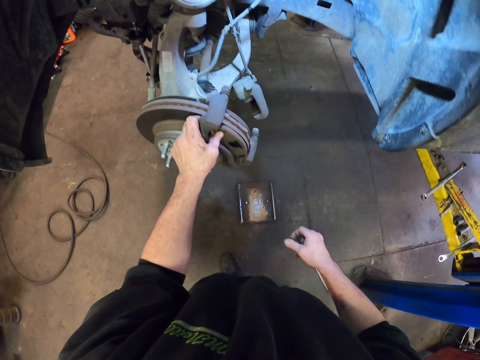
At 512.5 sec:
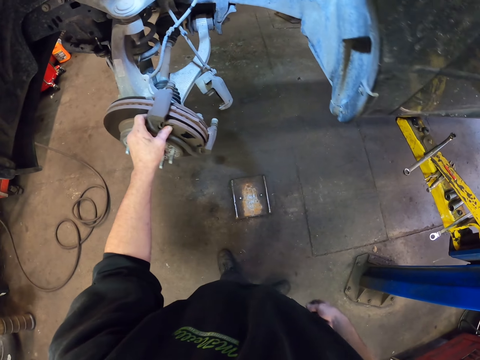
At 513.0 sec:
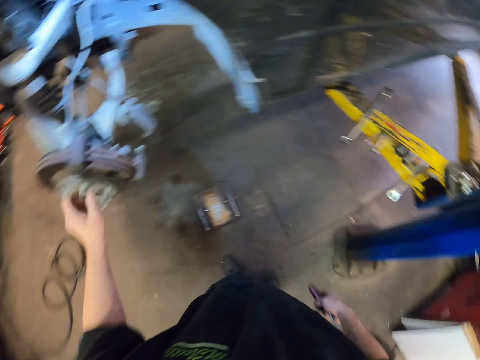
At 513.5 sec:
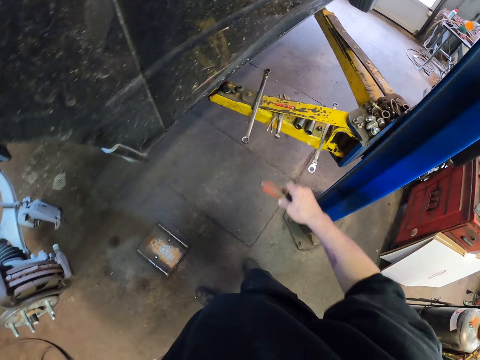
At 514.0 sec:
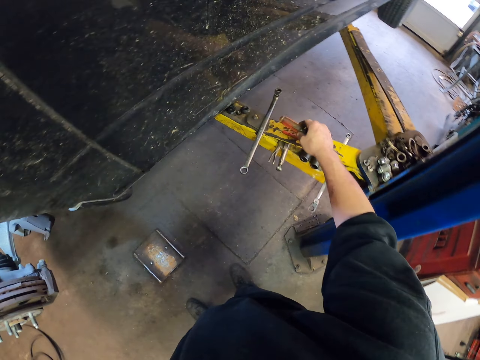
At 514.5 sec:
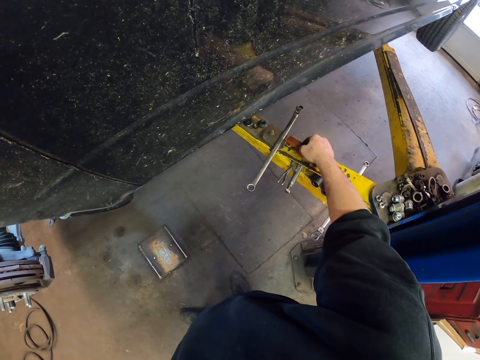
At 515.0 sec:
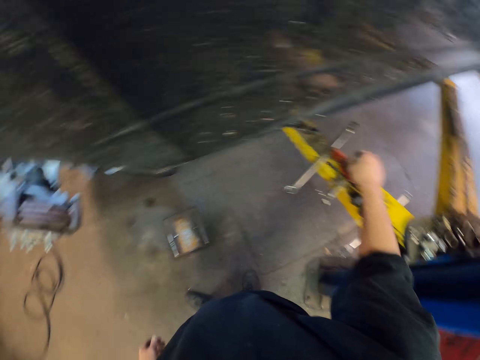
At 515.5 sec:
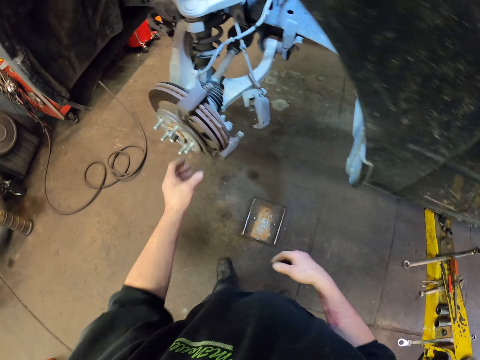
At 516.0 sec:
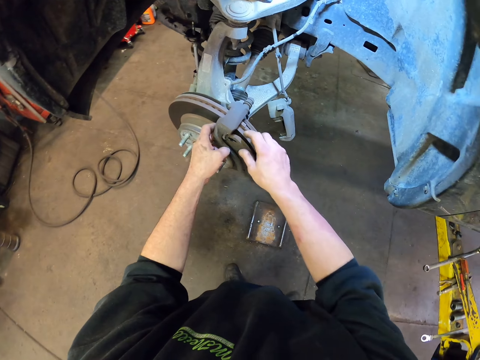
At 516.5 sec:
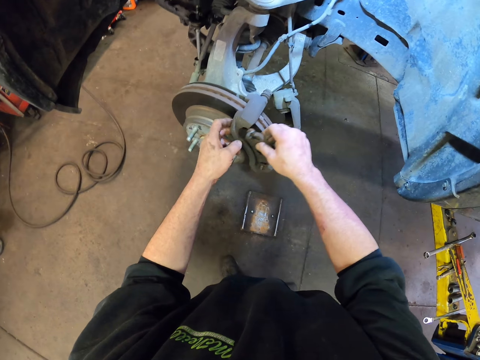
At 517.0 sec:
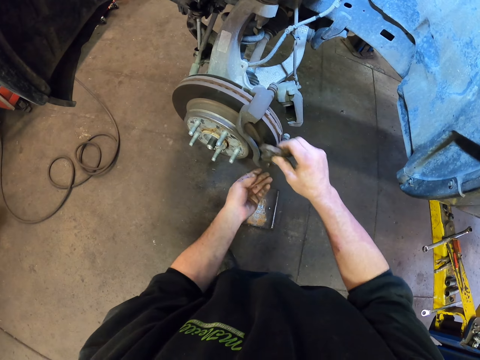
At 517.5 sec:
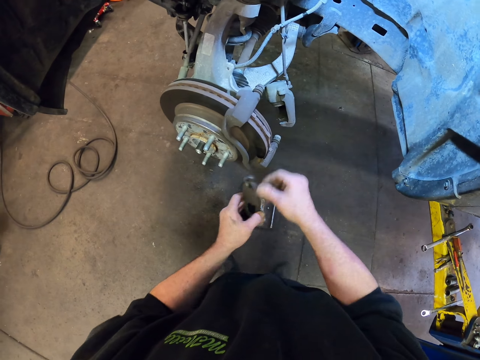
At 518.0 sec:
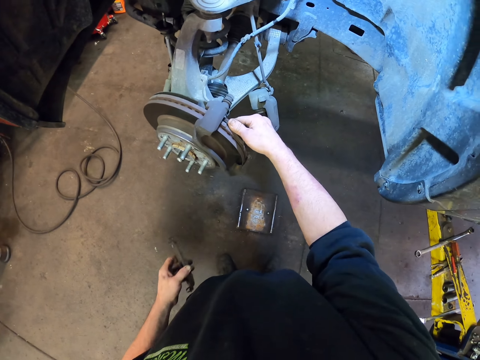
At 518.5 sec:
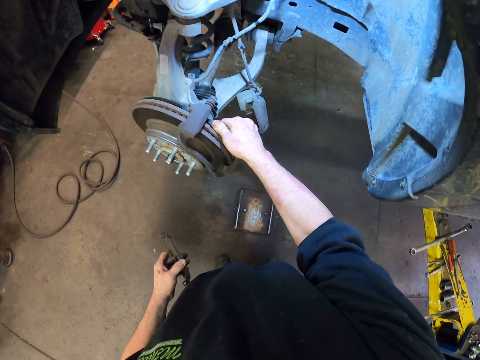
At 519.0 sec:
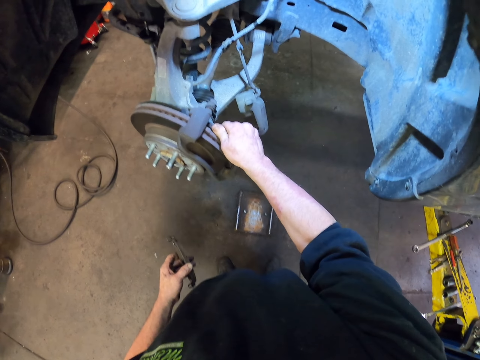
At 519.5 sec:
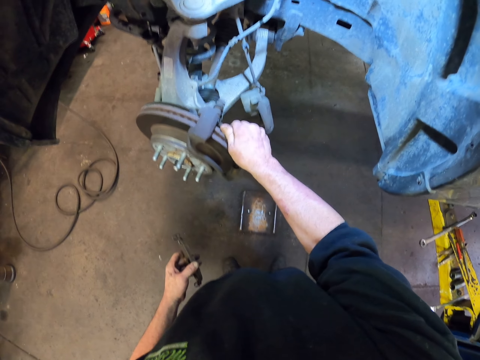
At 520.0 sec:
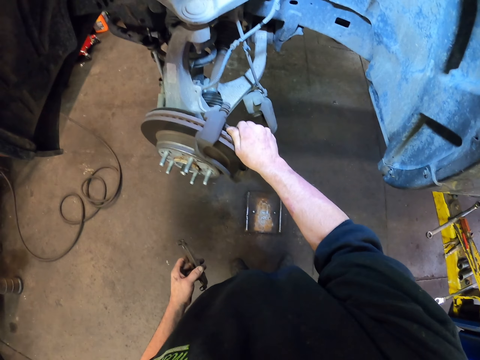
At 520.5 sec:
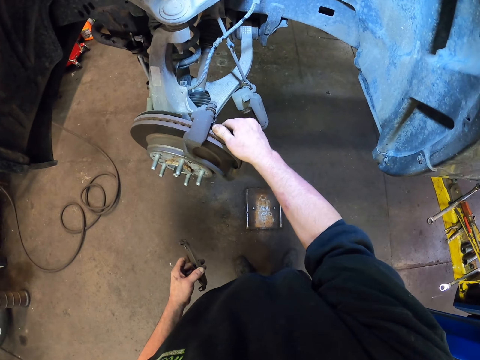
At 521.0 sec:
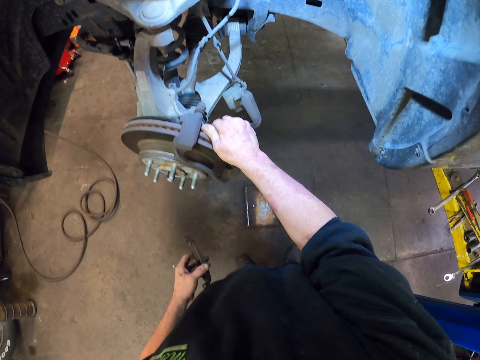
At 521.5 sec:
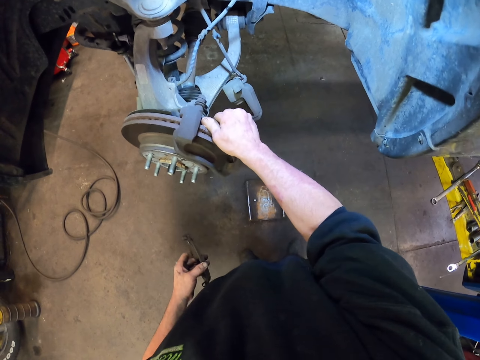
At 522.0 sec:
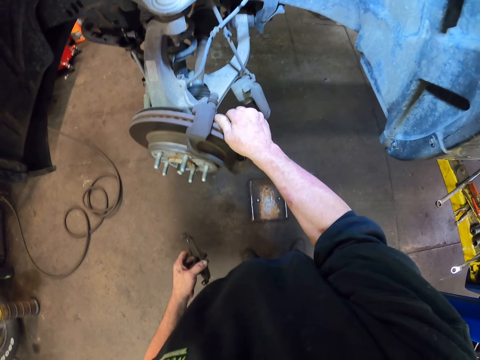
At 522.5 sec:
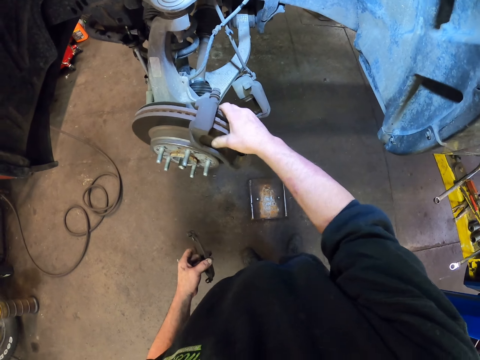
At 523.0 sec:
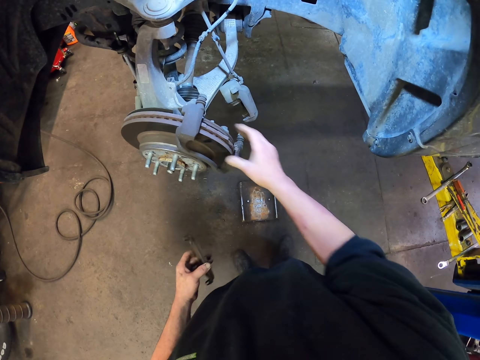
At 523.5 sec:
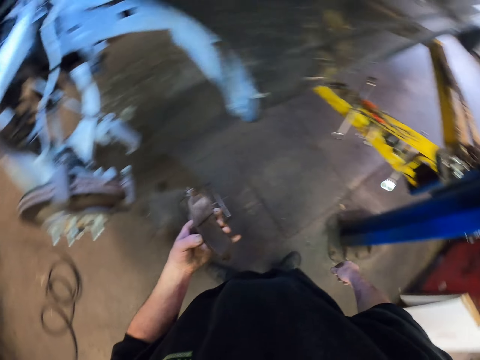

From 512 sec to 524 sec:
The camera wearer puts the screwdriver on the crane. They open the wheel sidewall. They remove something from the wheel holder.

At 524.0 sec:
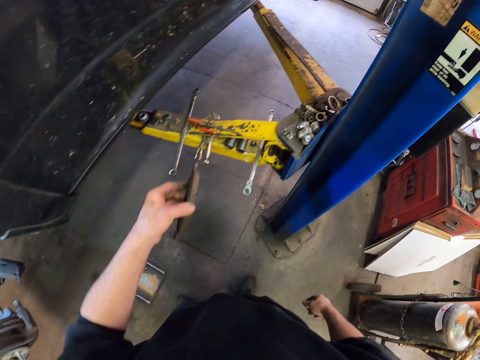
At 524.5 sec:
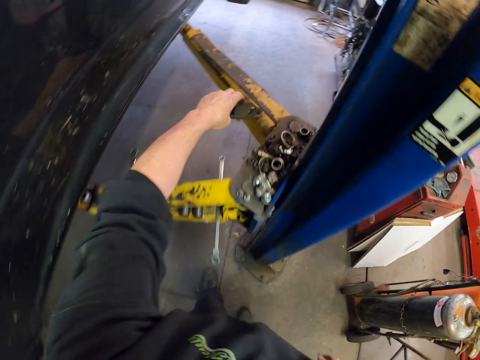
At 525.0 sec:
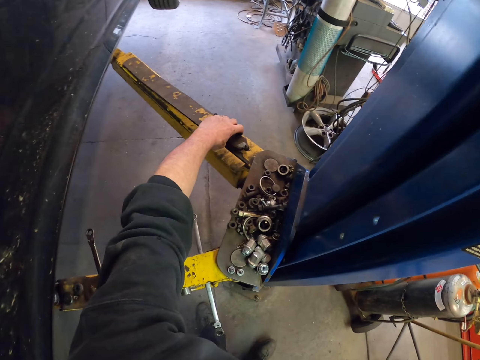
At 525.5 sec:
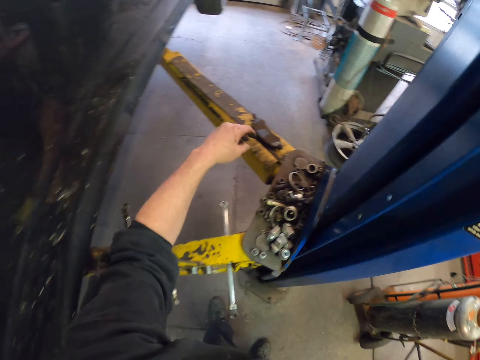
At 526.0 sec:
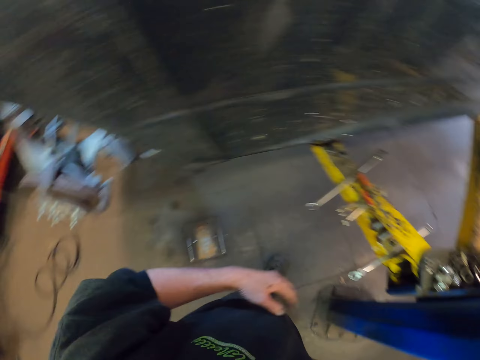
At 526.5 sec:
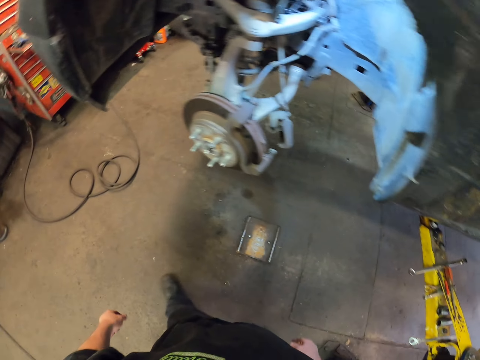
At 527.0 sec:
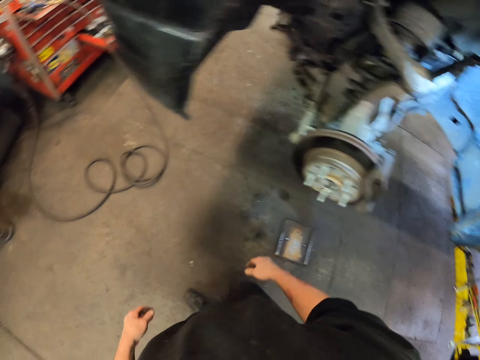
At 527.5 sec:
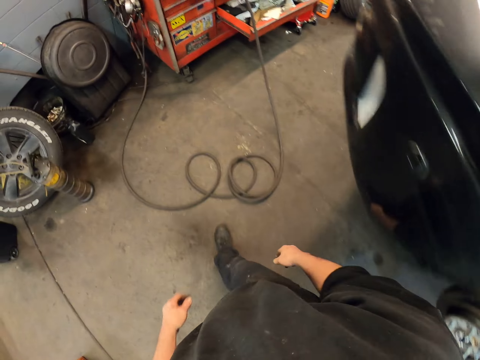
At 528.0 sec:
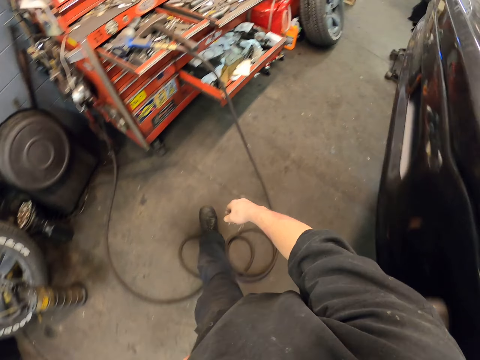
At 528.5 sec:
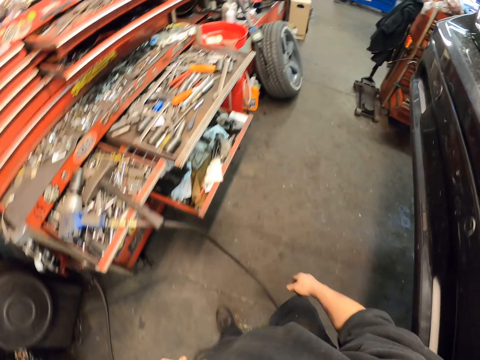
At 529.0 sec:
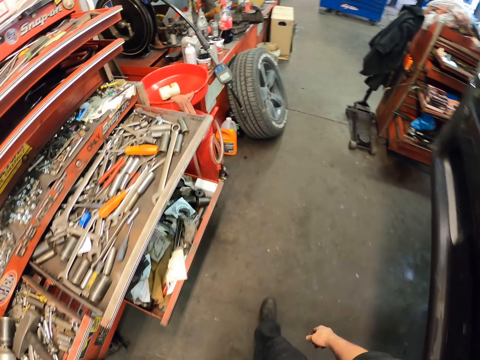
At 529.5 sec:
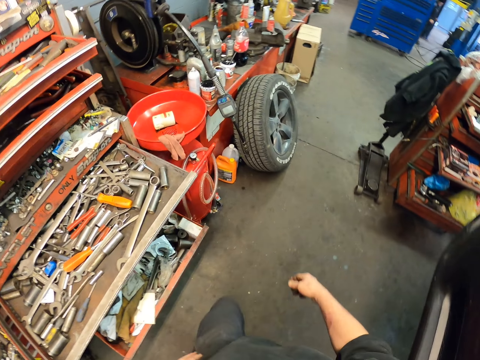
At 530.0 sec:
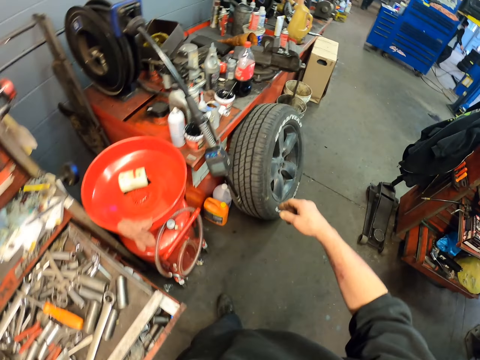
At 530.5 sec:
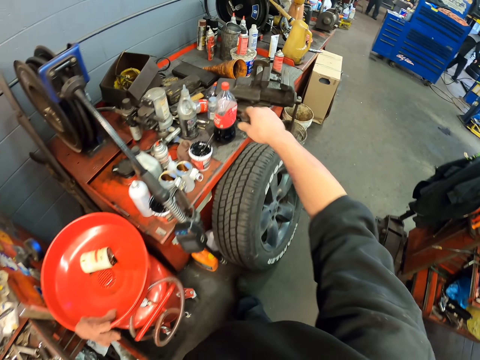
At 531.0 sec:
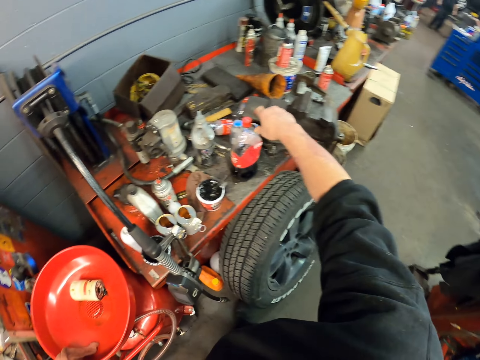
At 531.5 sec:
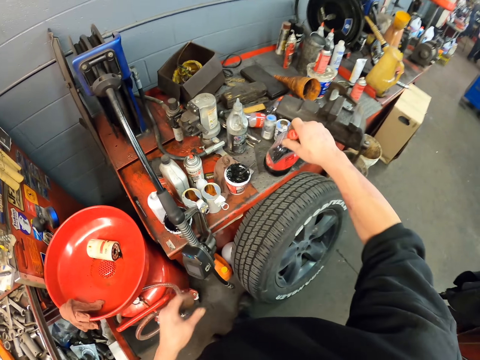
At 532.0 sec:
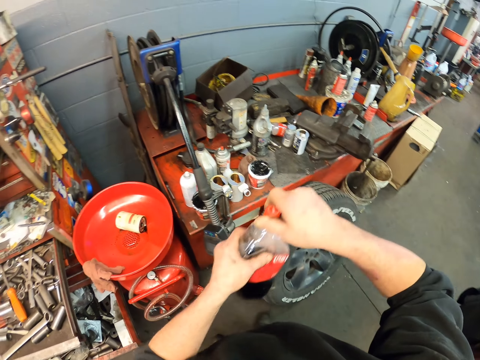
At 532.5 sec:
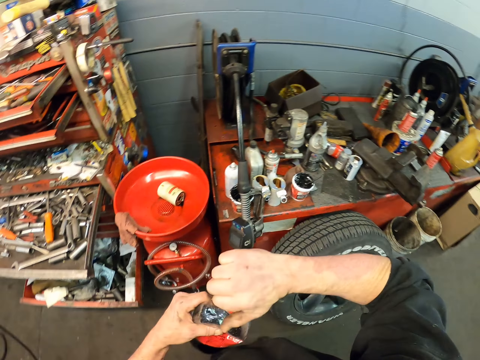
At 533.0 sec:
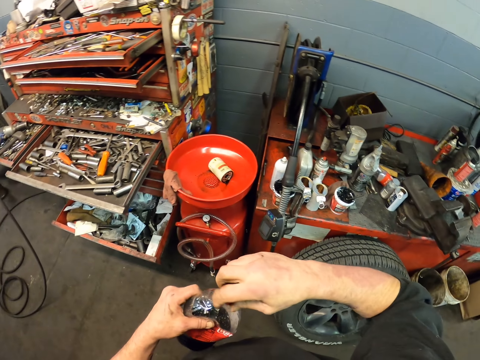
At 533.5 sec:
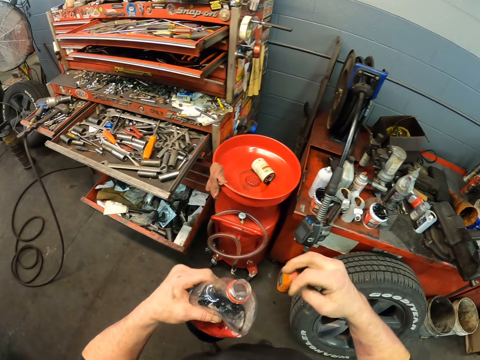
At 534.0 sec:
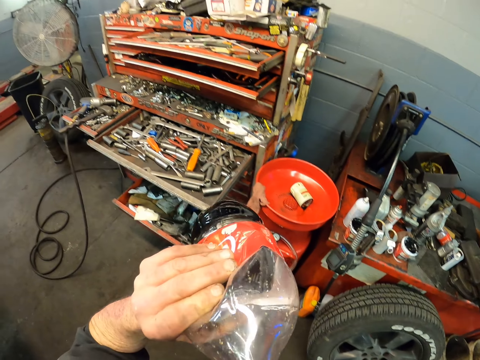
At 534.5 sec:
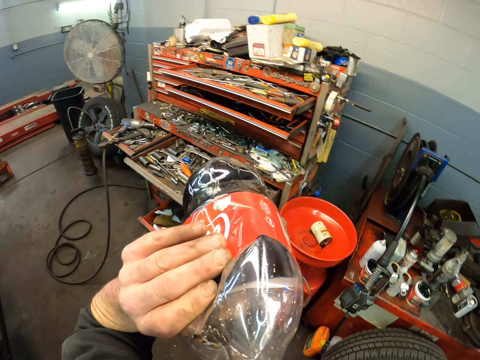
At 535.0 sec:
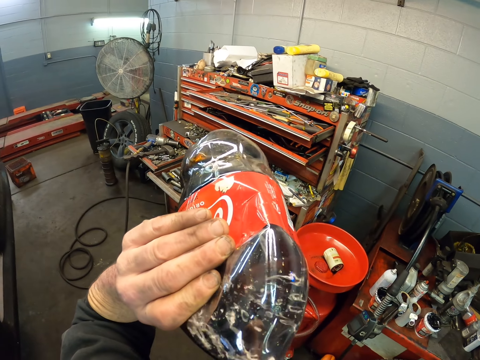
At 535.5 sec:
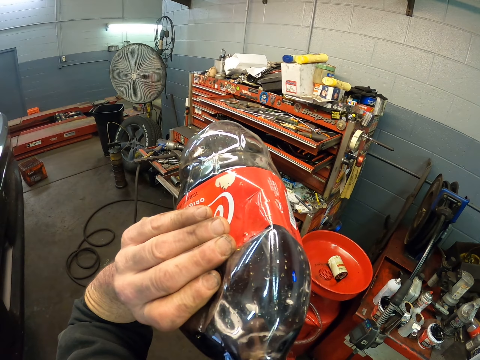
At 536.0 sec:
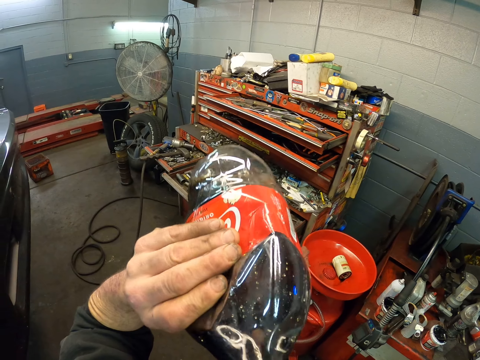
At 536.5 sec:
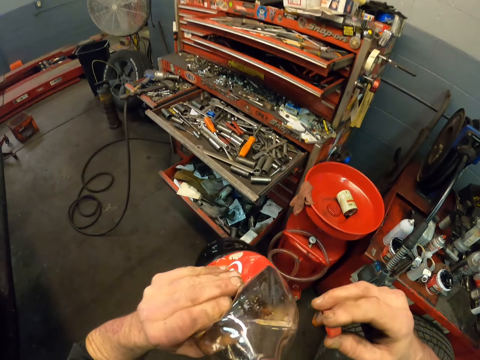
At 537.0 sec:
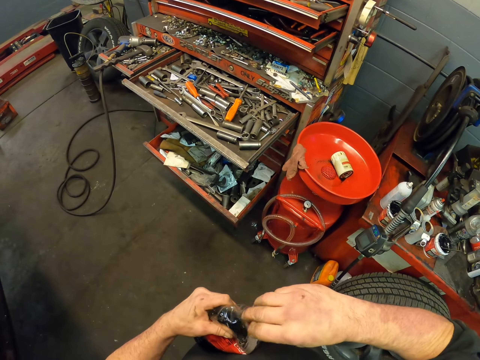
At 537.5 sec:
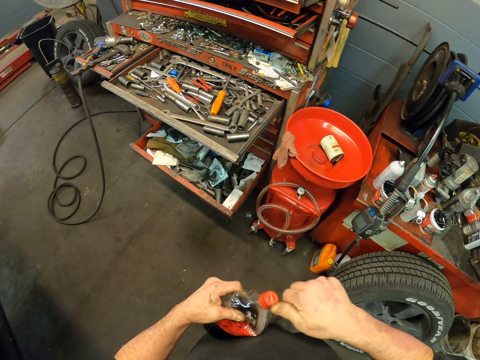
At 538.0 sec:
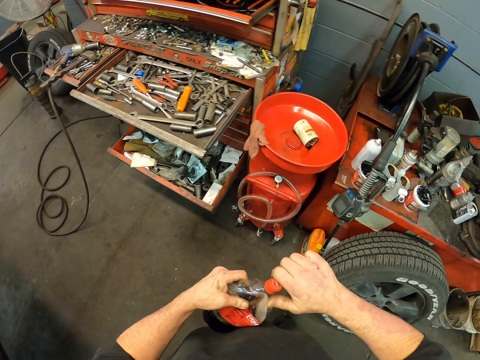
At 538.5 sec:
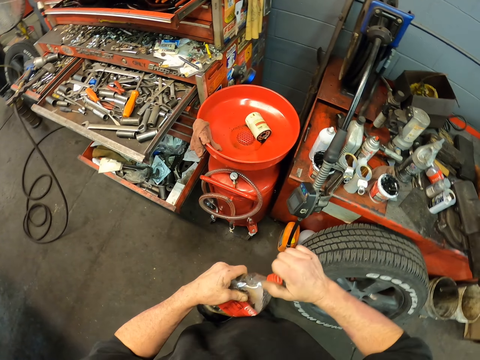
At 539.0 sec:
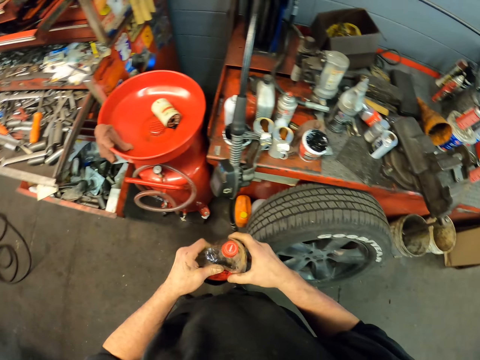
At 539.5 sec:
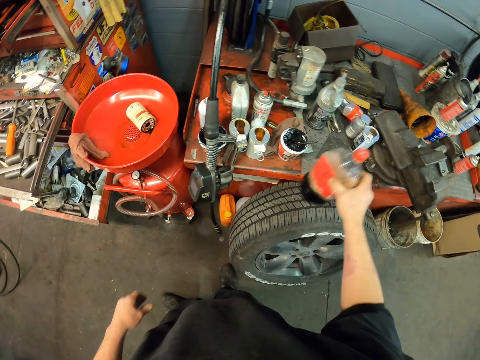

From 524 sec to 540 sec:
The camera wearer puts down a wheel sidewall part on the crane. They walk around the room. They pick up the bottle of a drink. They take a sip. They close the bottle.
